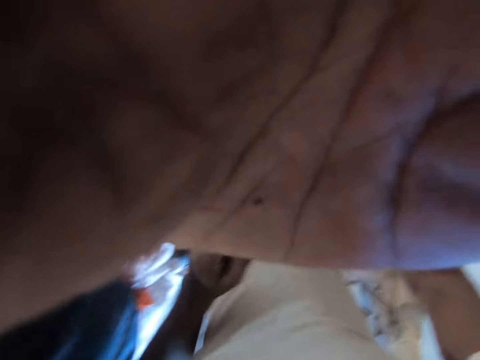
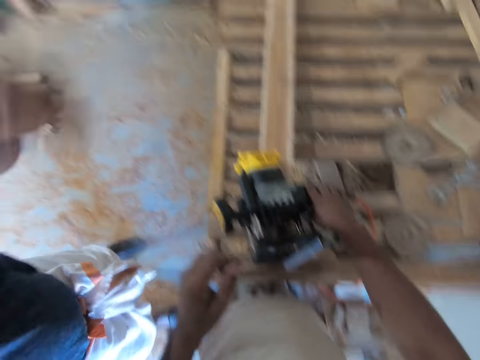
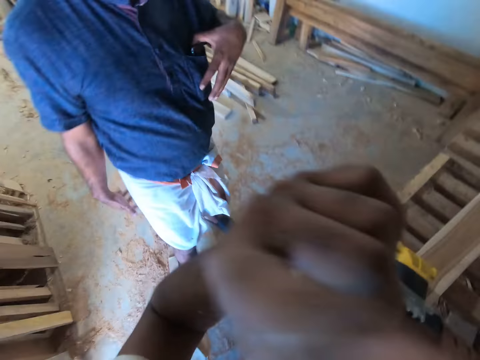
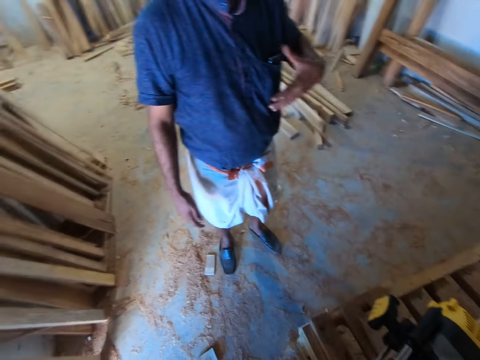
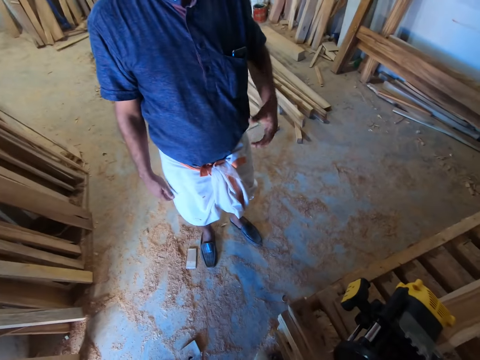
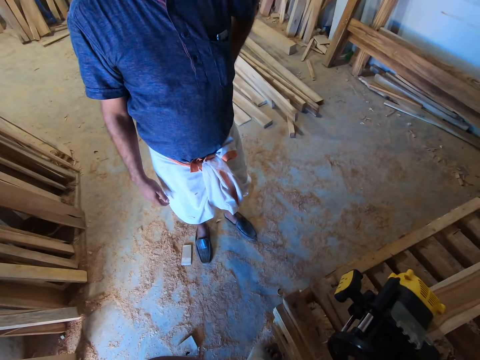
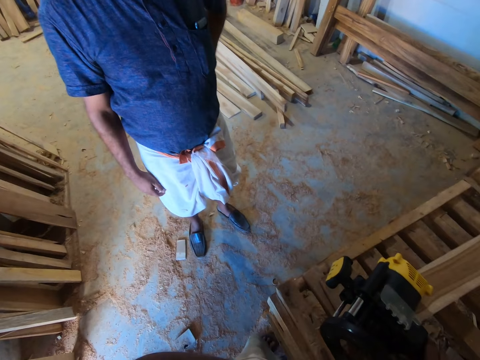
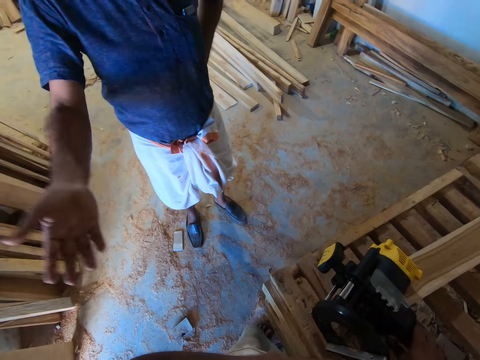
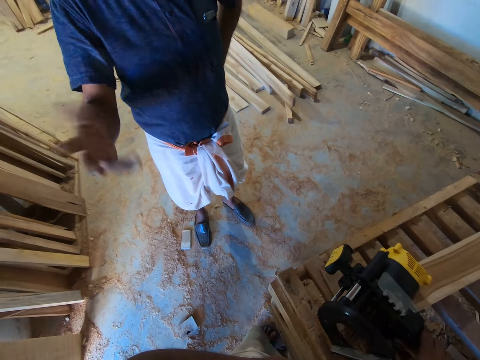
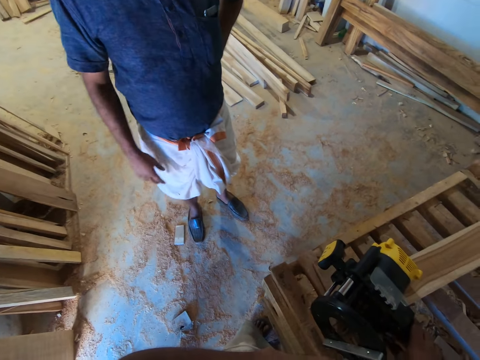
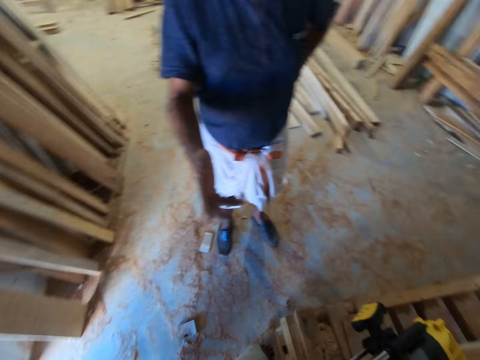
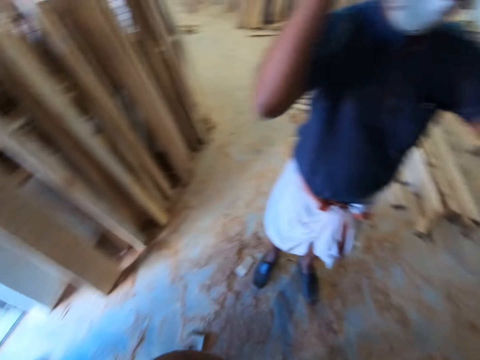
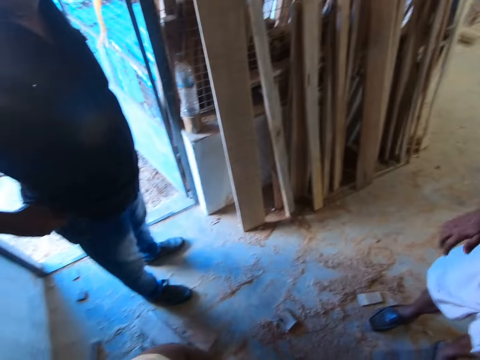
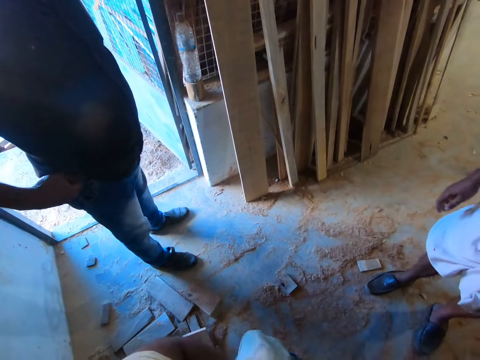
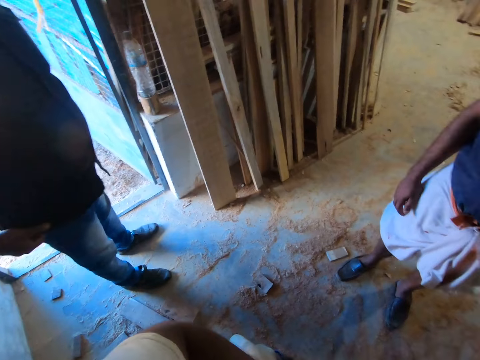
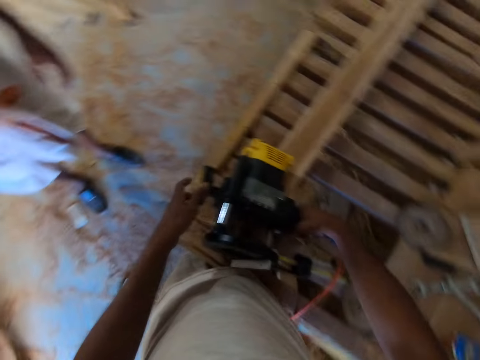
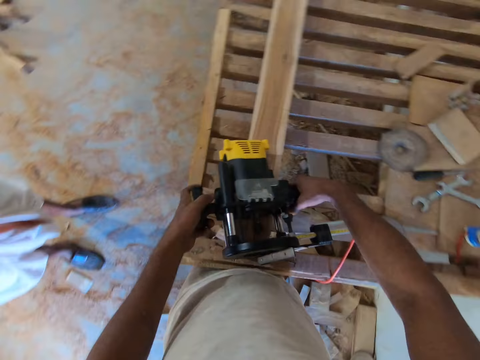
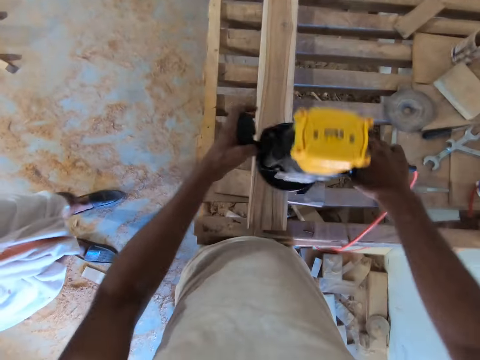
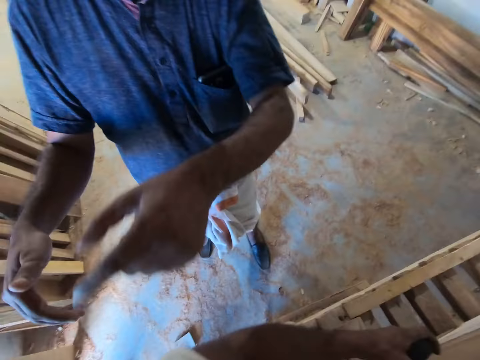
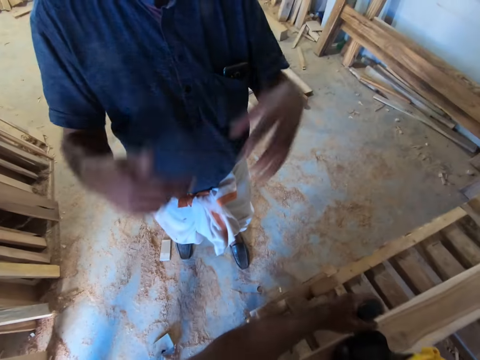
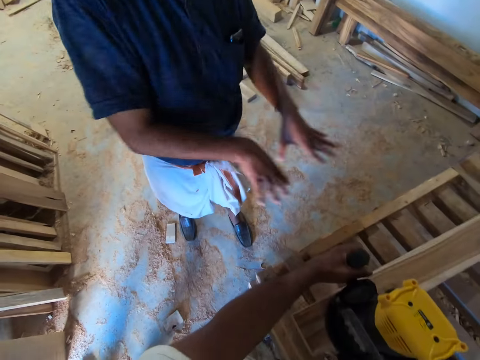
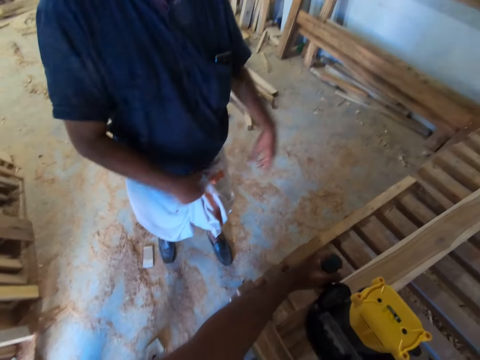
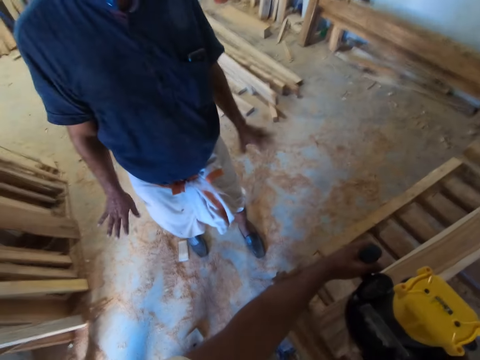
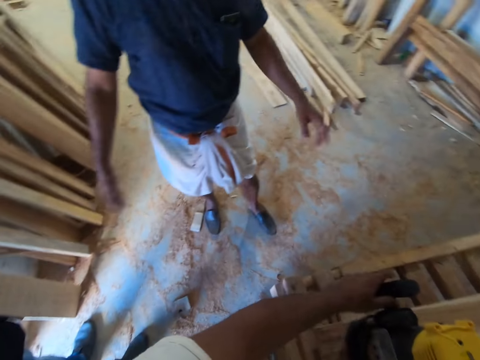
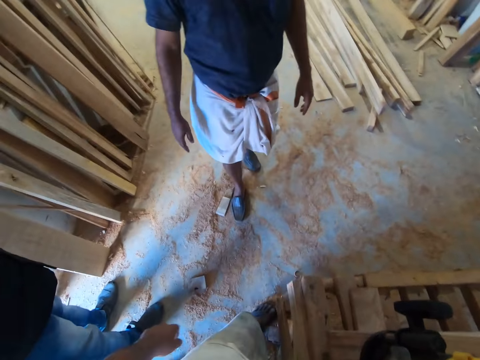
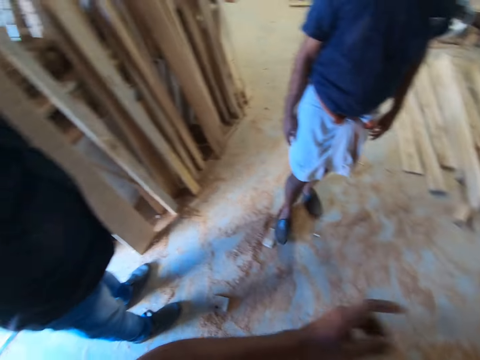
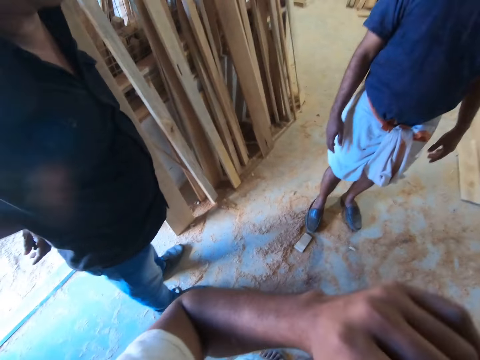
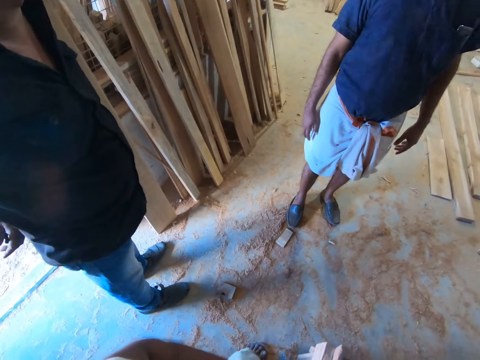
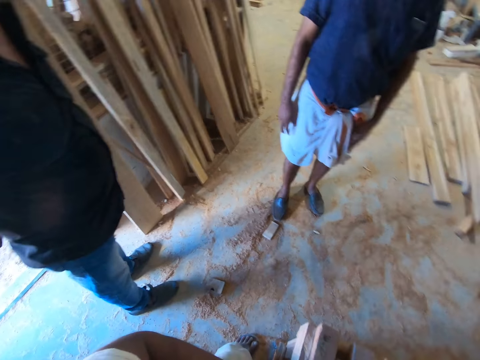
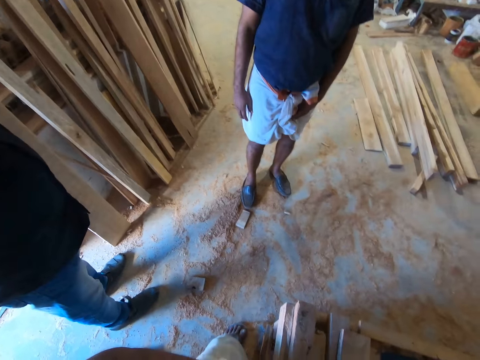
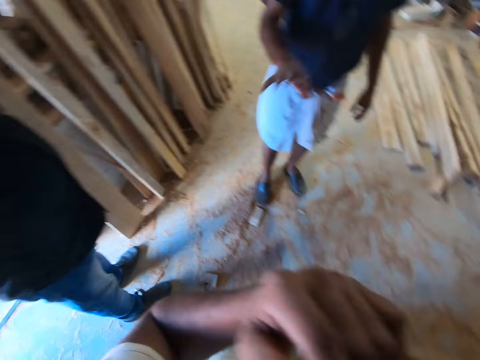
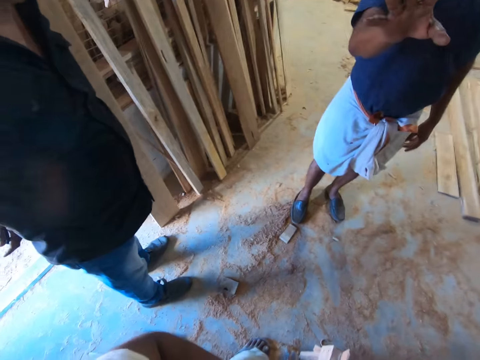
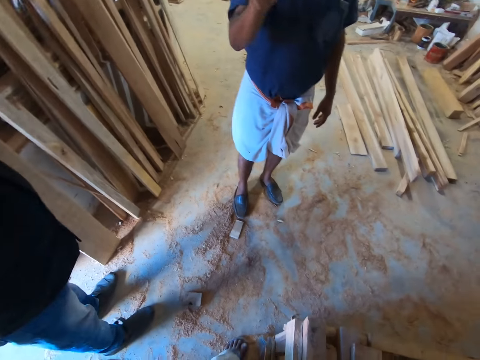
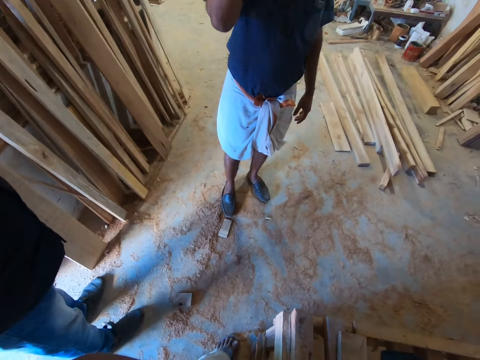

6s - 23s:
The camera wearer looks around. A man interacts with the camera wearer. The camera wearer holds a sander machine. They adjust the wood cutter on the wood on the wooden table with both hands. Another man interacts with the camera wearer. The first man interacts with the camera wearer. The first man interacts with the other man.

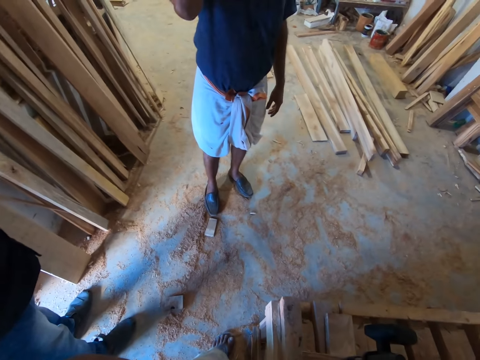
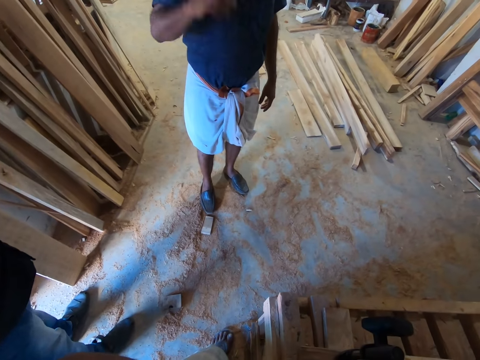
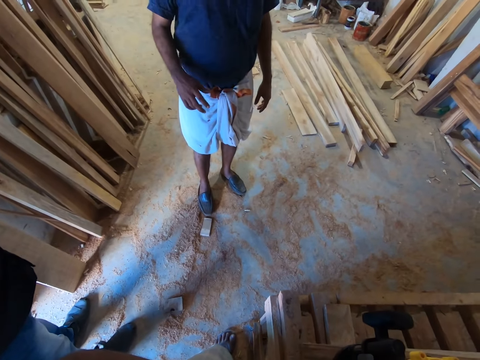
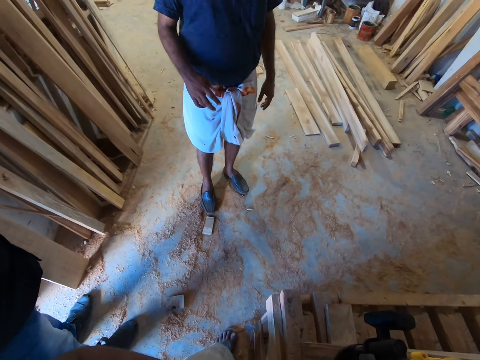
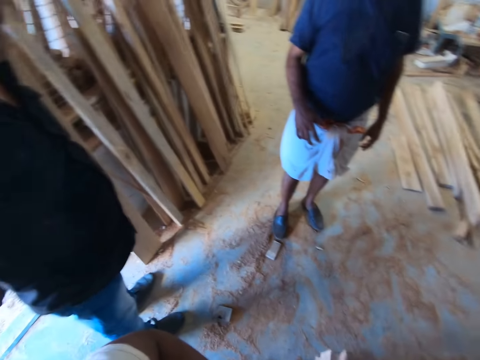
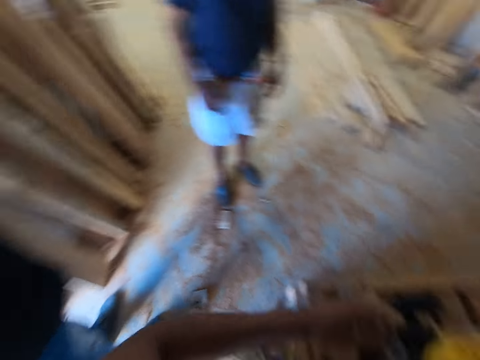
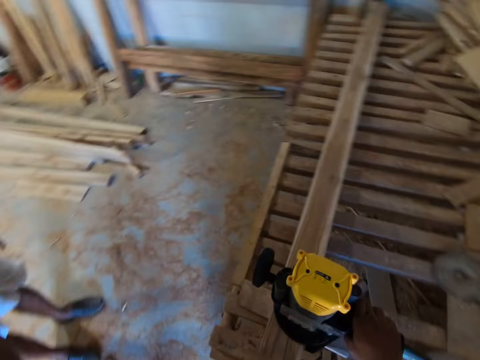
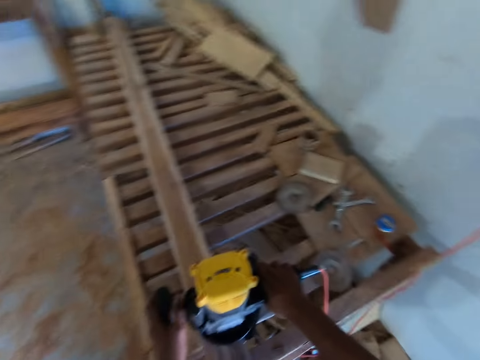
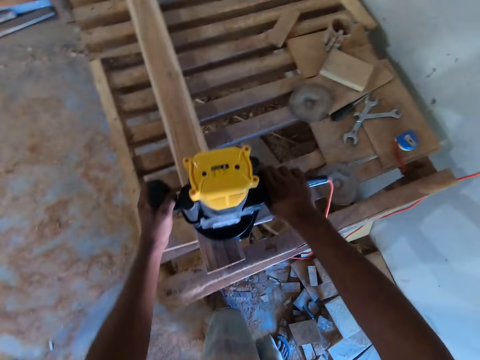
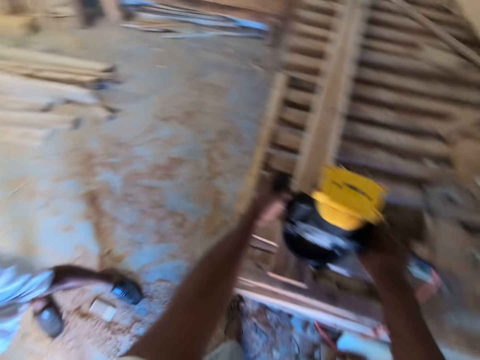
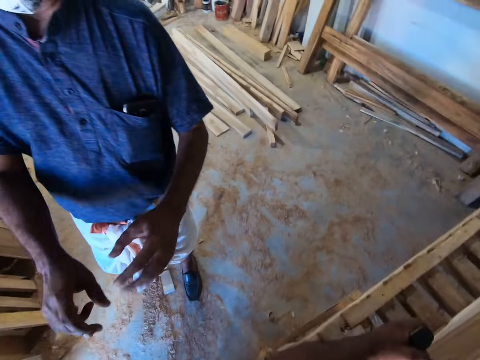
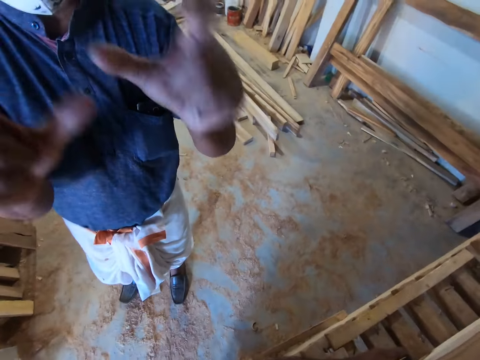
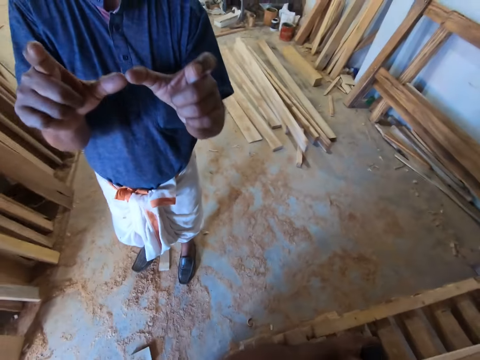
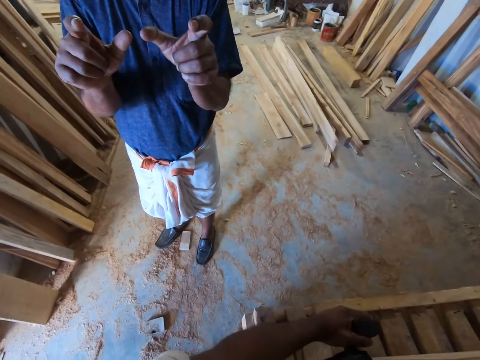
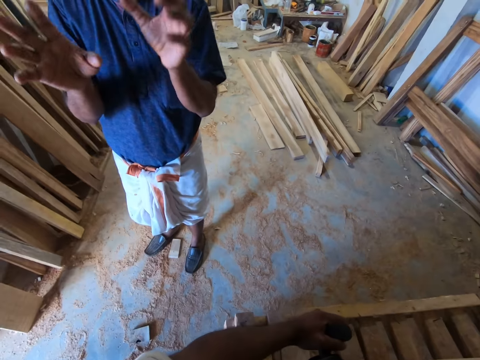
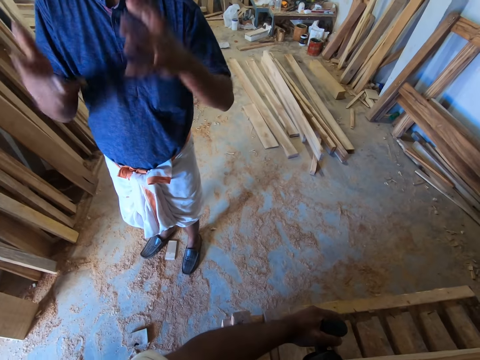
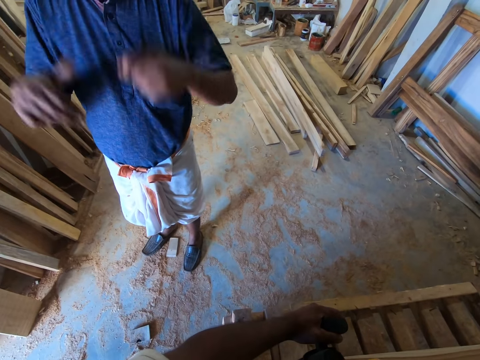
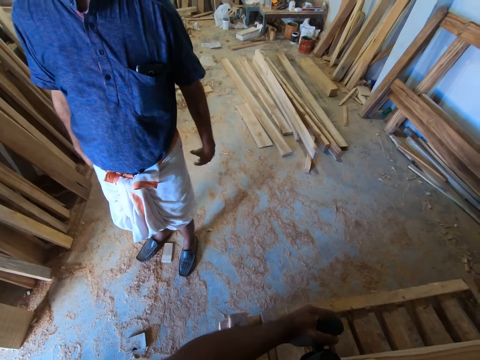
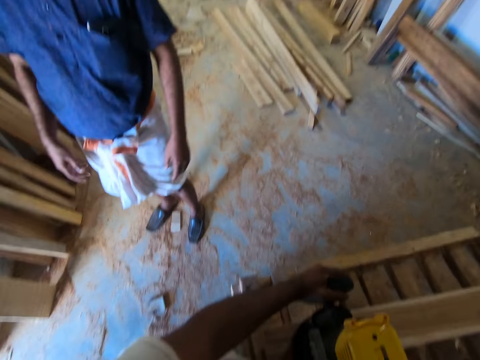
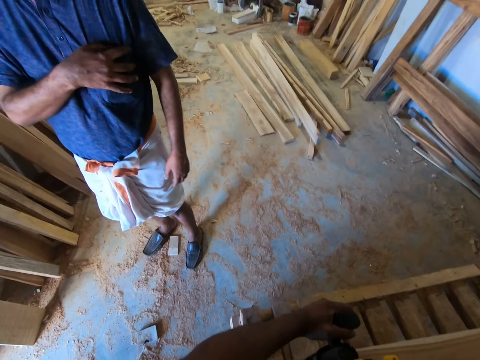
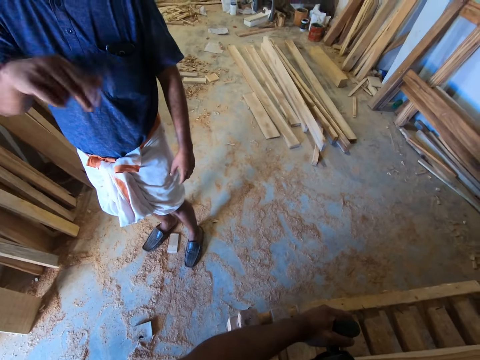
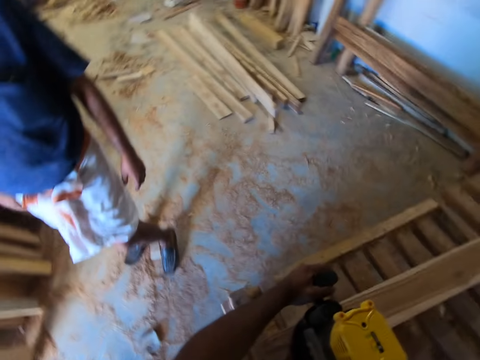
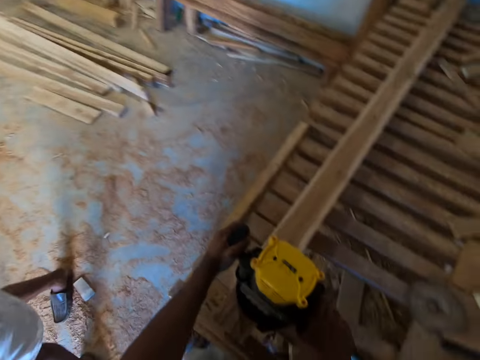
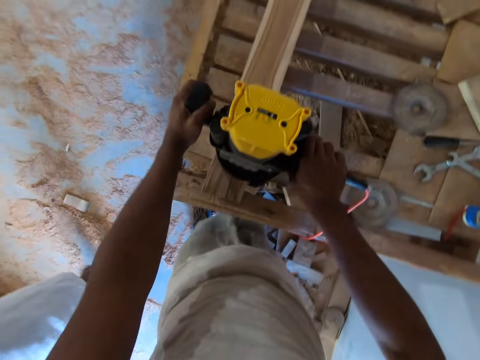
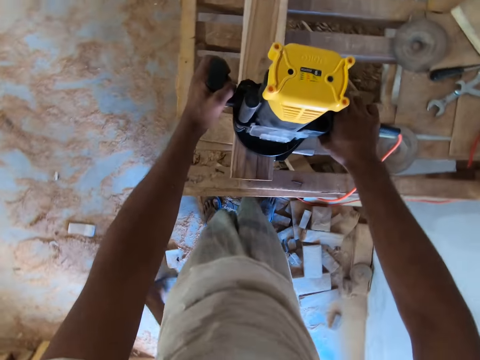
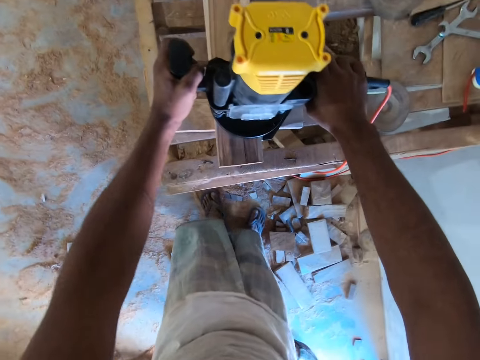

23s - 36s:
The camera wearer looks around. He holds the wood cutter on the wood on the wooden table with both hands. He is having a dialogue. He turns on the wood cutter on the wood on the wooden table with his right hand.
